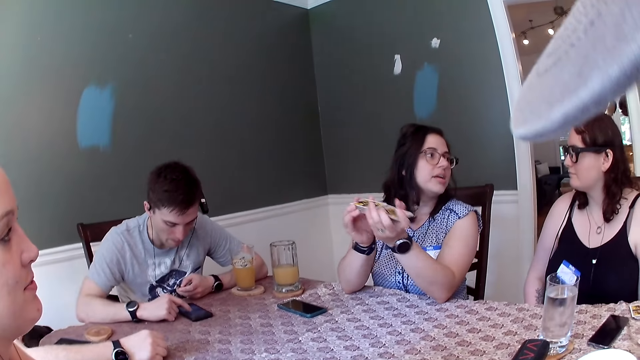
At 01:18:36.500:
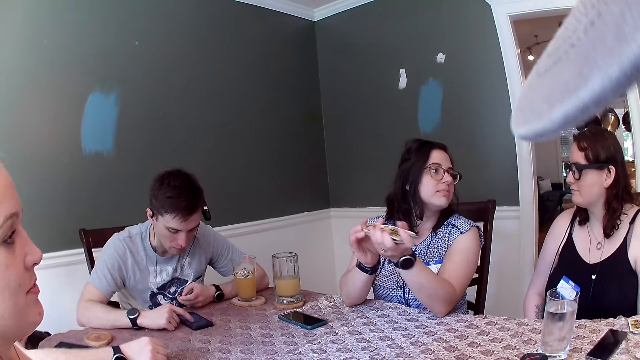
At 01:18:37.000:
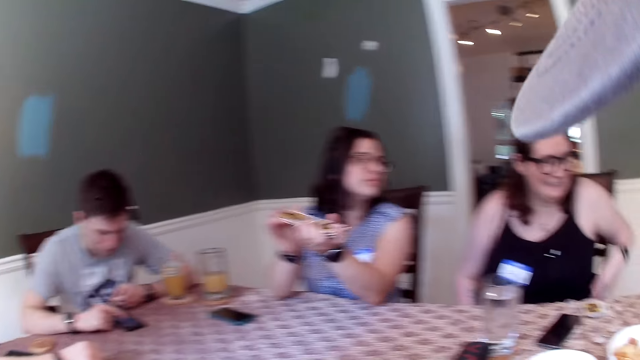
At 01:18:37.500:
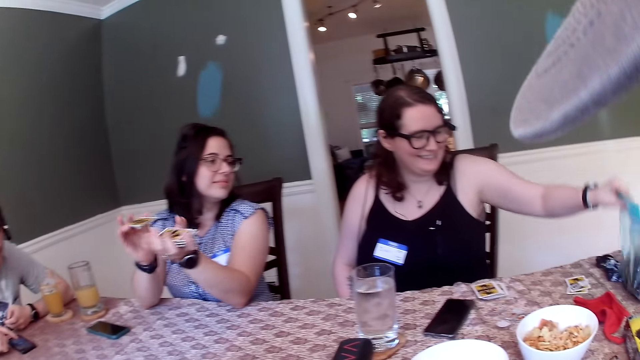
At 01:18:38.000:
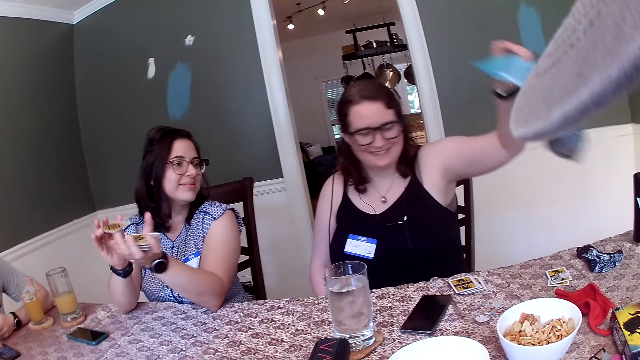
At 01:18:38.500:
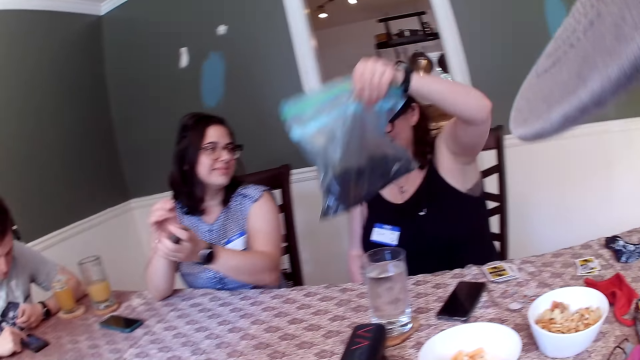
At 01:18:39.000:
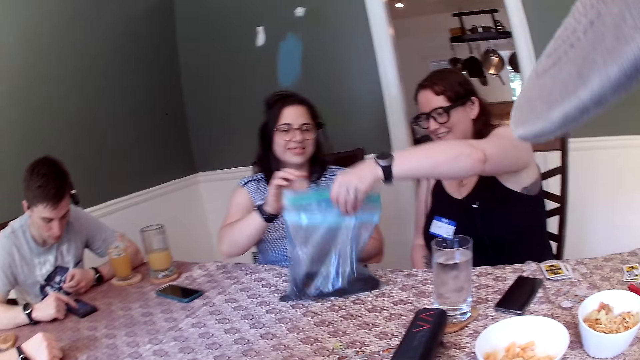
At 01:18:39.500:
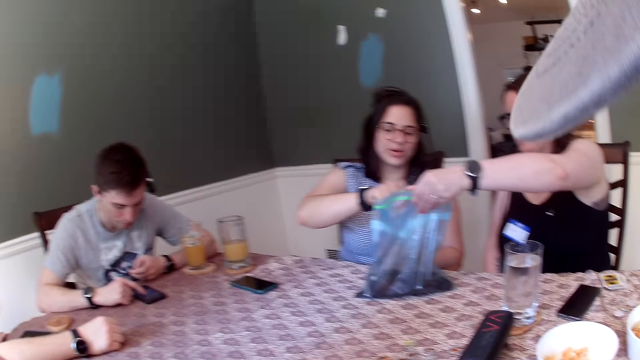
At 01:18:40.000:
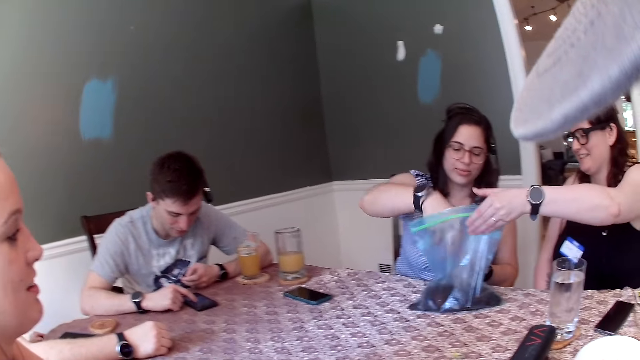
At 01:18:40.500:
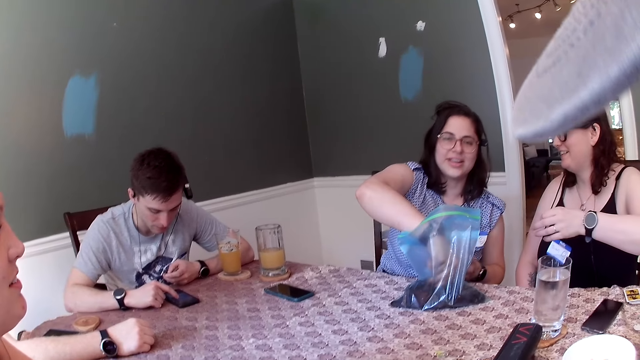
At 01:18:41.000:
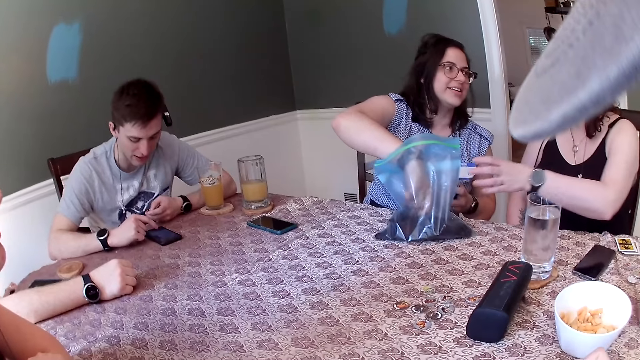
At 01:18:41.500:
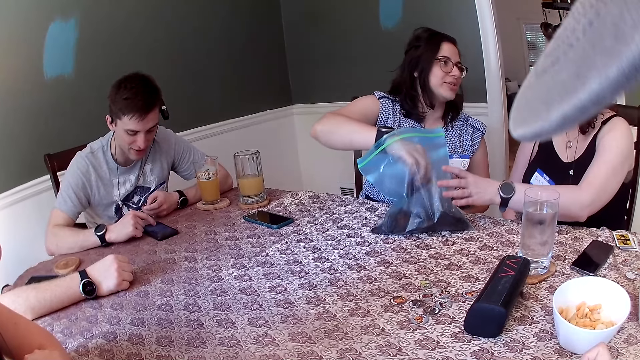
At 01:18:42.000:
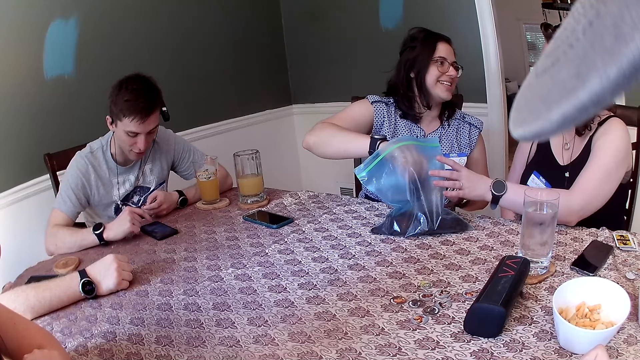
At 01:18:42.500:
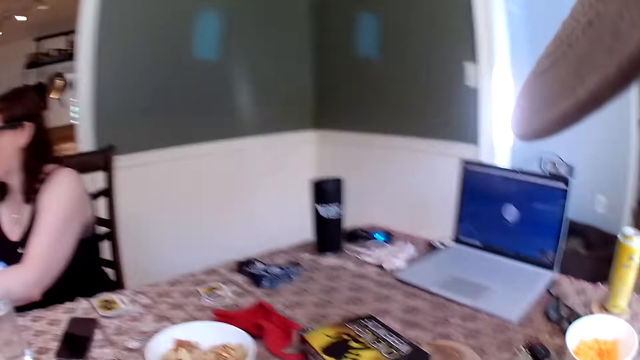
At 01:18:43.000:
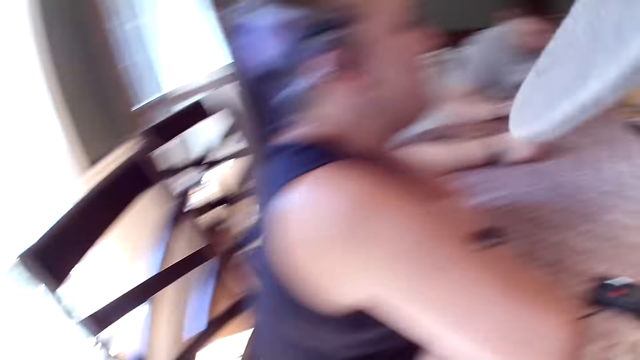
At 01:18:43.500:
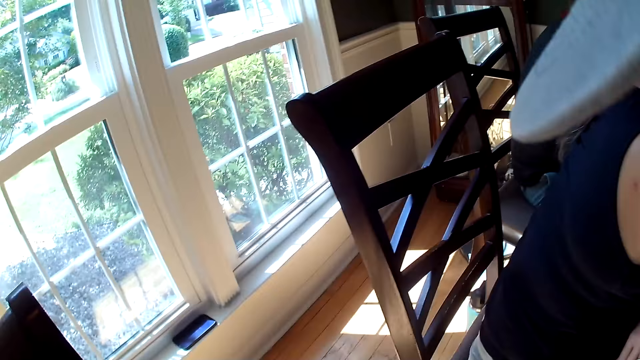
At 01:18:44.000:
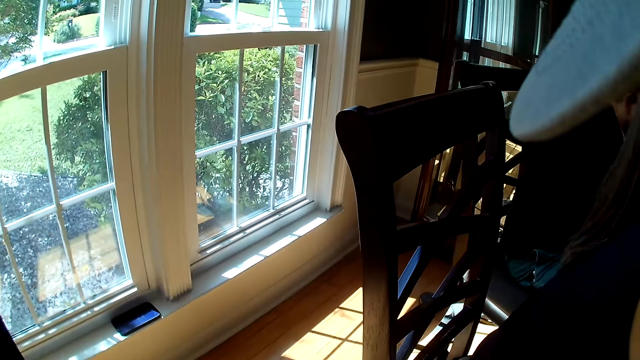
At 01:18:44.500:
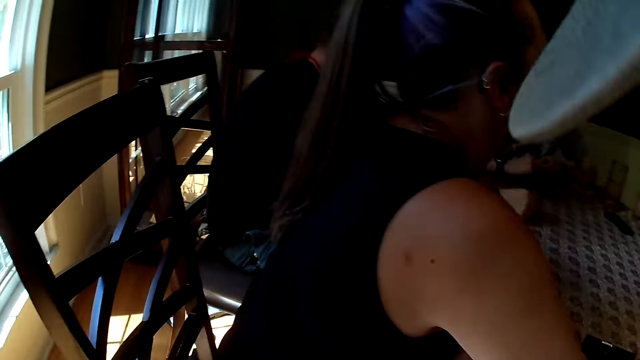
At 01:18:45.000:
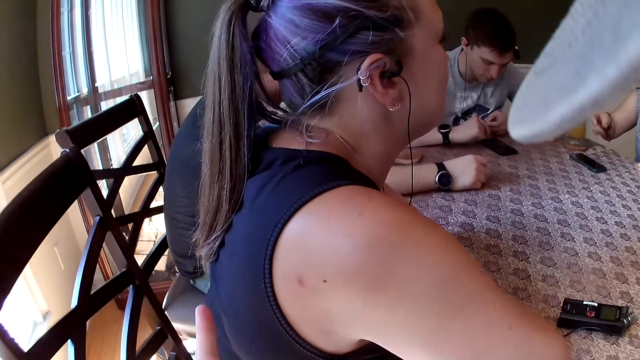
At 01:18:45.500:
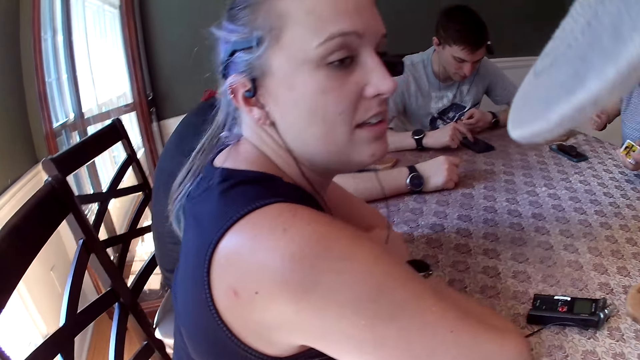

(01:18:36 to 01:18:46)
Another woman picks the sachet of cookies from the table with her left hand. The other woman drops the sachet of cookies on the table with her left hand. The first woman picks a cookie from the sachet with her right hand. The camera wearer turns around the room.

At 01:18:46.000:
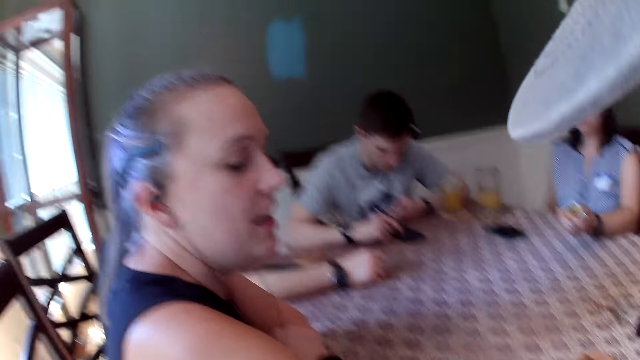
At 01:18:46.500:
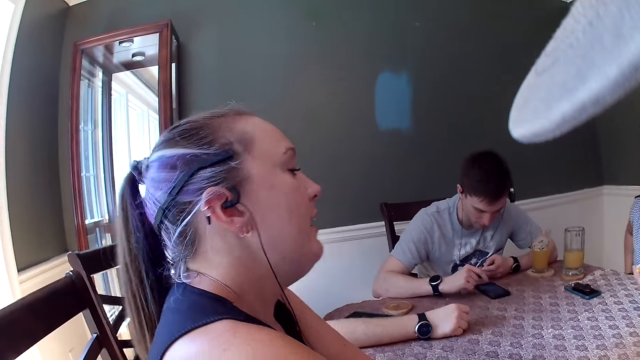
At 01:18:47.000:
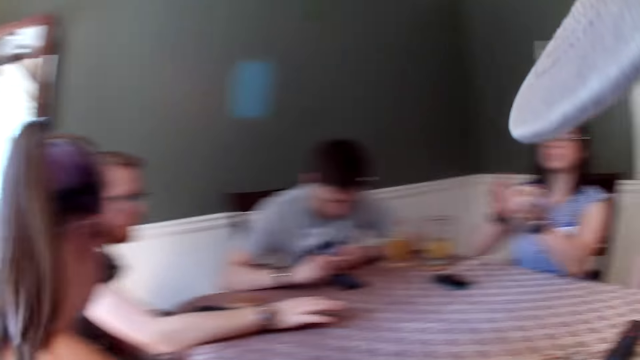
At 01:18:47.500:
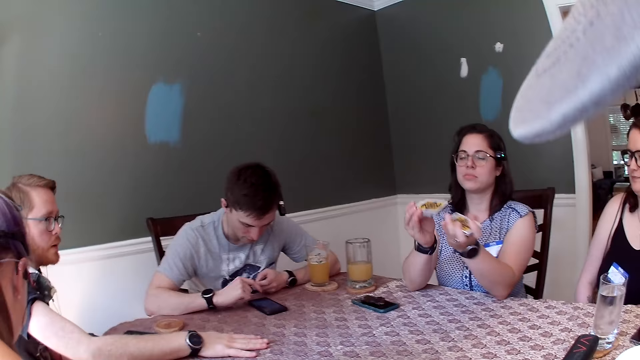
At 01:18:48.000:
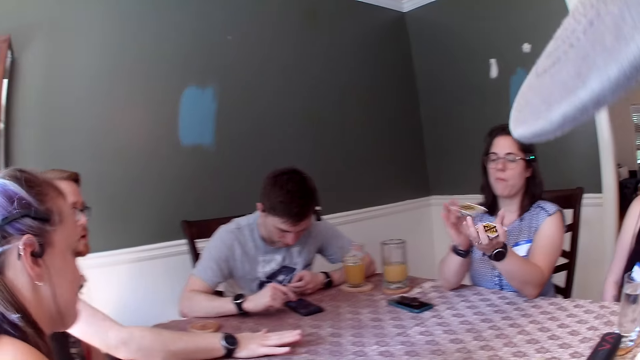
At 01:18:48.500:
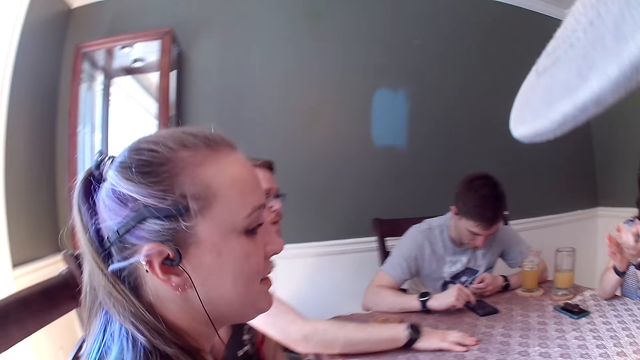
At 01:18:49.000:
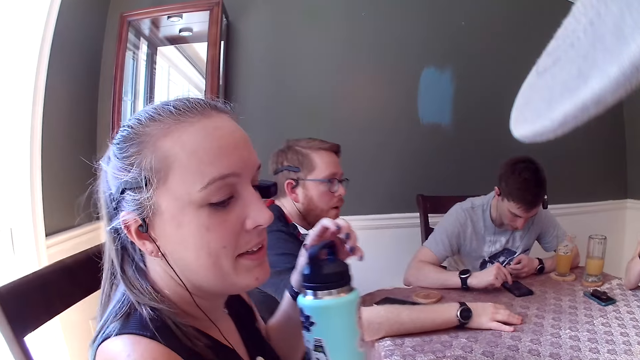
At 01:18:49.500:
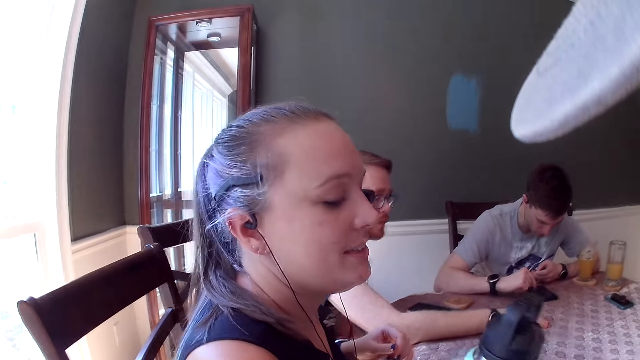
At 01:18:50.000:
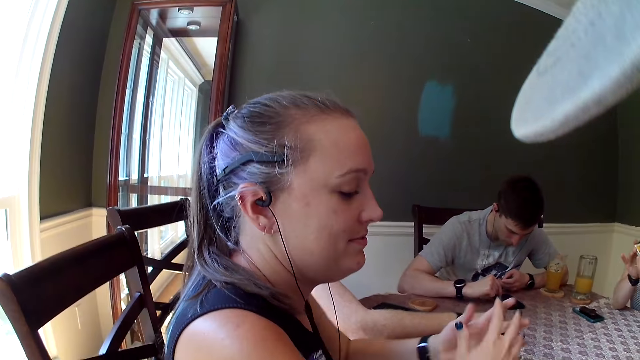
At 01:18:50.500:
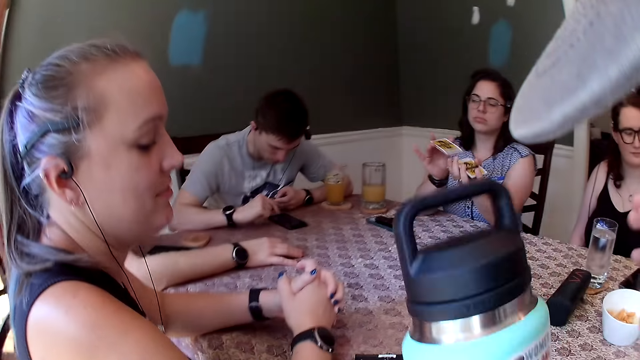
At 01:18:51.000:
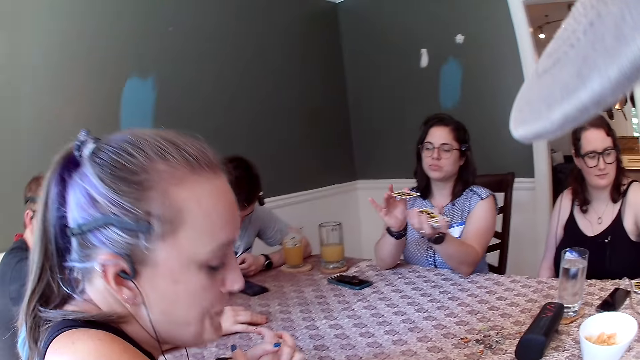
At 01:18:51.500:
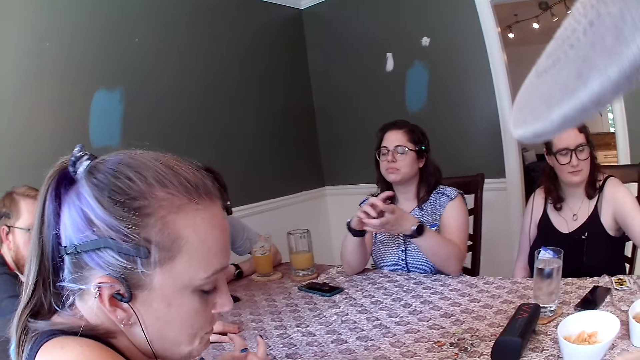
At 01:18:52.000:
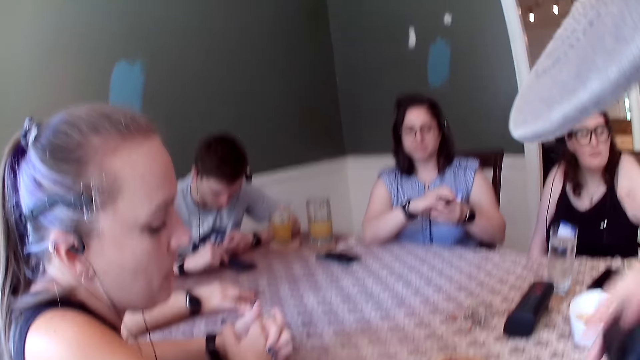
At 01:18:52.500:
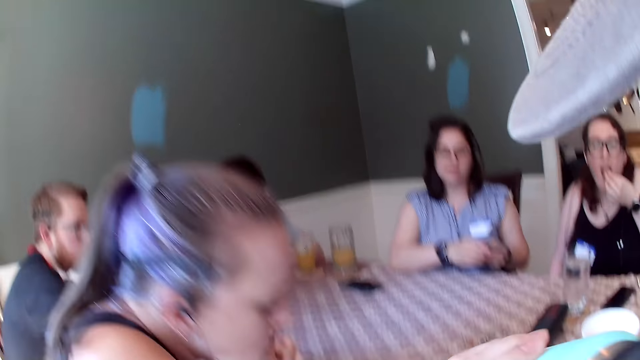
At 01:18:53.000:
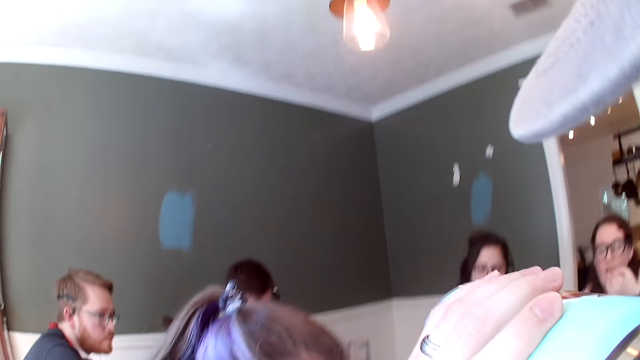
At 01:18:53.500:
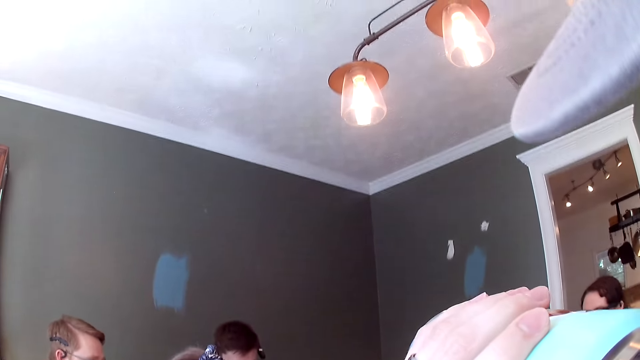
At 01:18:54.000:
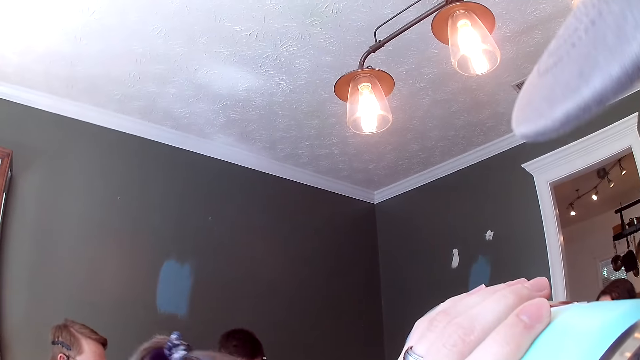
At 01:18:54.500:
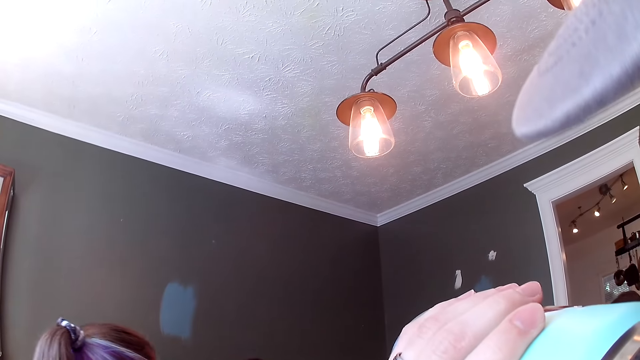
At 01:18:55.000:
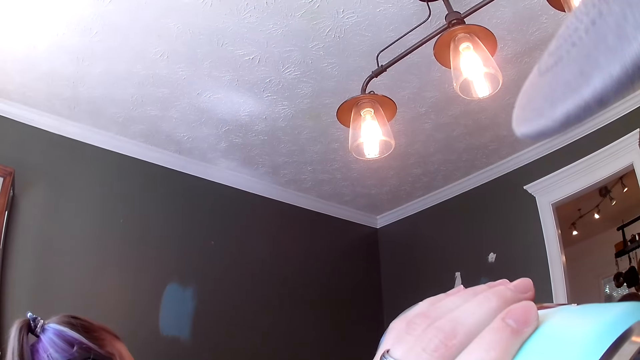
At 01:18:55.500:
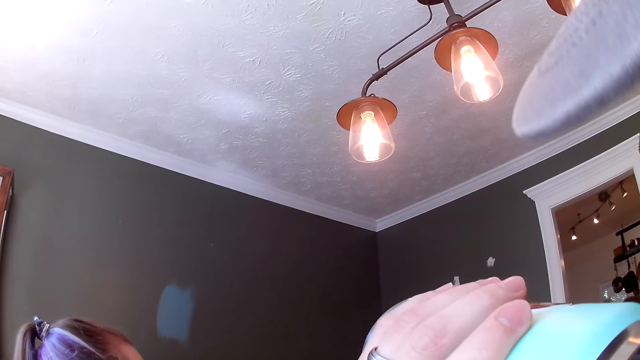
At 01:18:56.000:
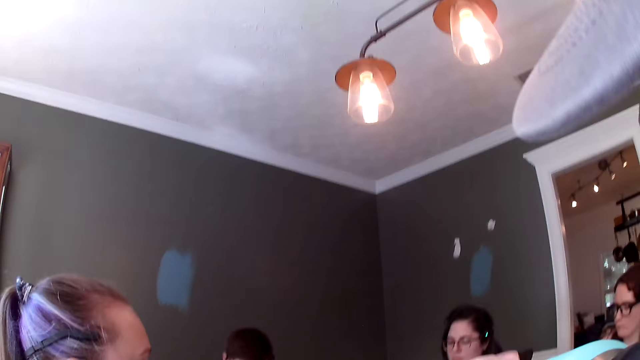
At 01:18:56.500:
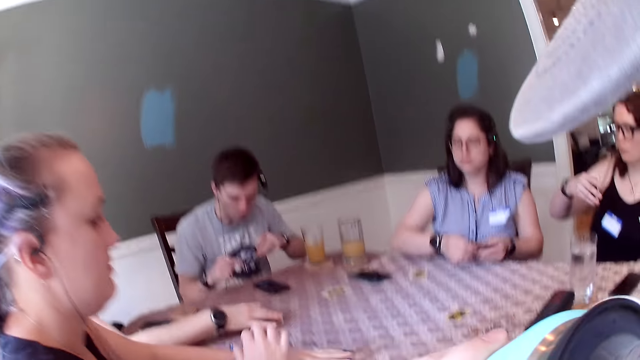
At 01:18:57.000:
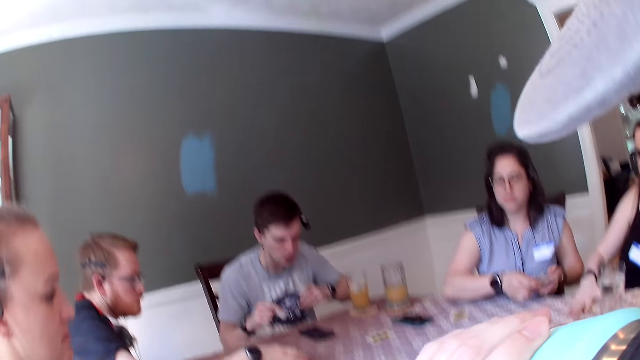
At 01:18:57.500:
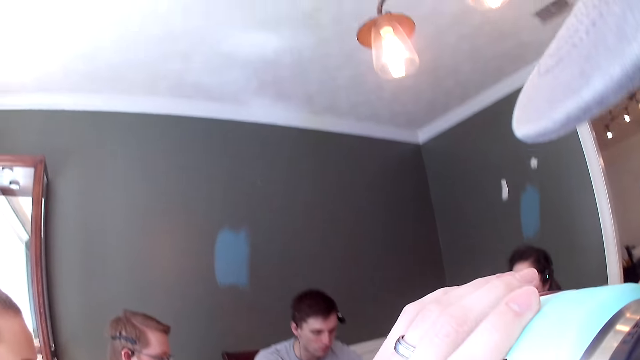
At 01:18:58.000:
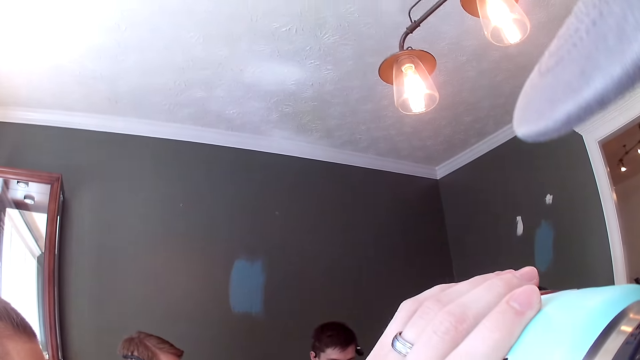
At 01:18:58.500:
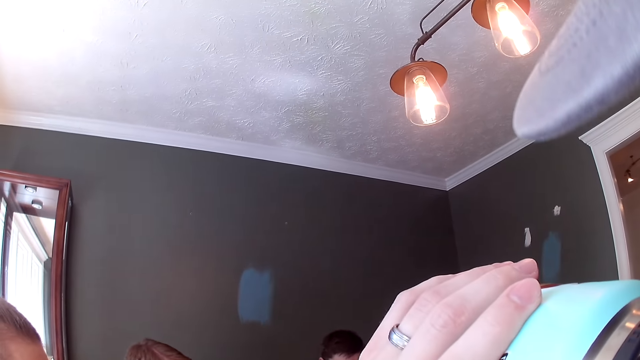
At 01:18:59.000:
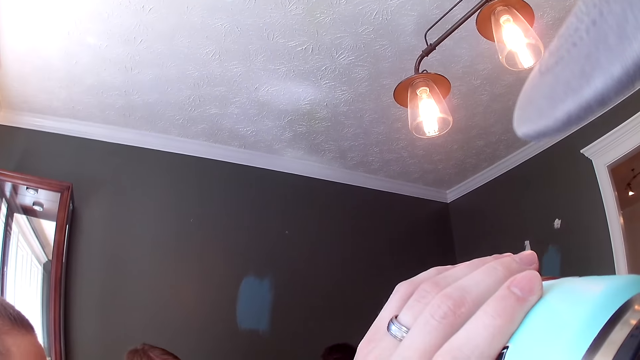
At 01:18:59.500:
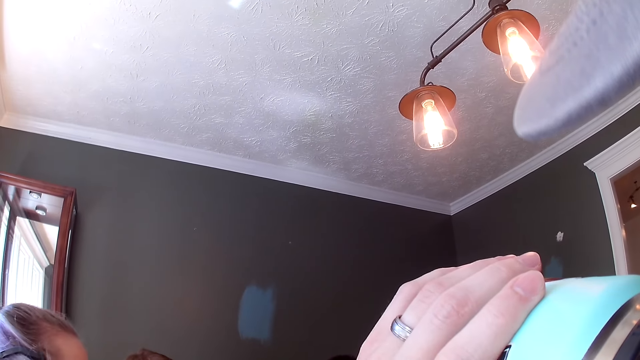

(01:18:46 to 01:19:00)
A man operates a phone. A woman shuffles the cards. The camera wearer collects a flask of water from another woman. He puts the flask of water in his mouth with his left hand. The first woman puts the cards on the table.
